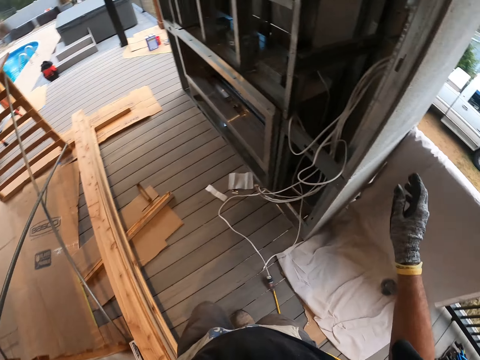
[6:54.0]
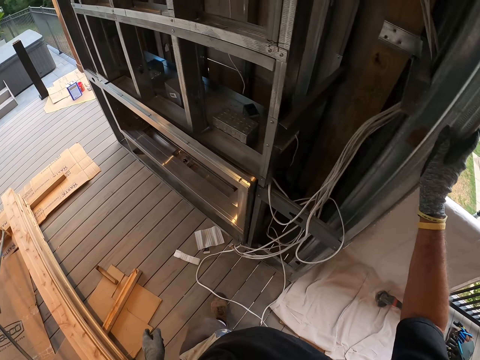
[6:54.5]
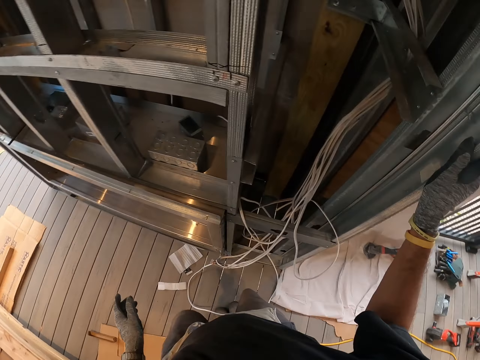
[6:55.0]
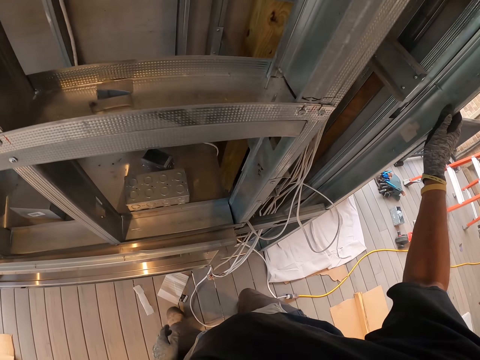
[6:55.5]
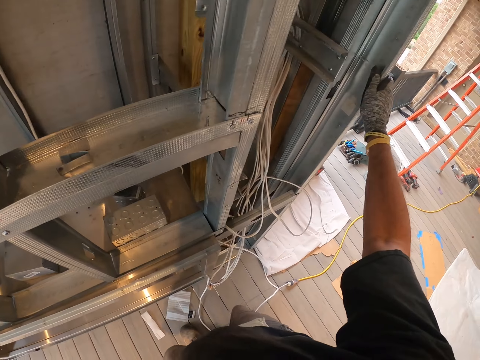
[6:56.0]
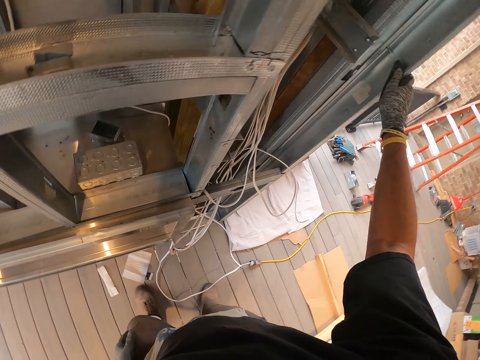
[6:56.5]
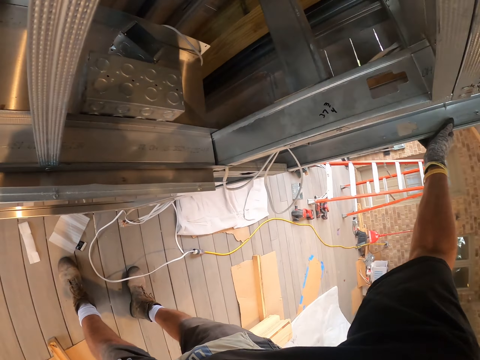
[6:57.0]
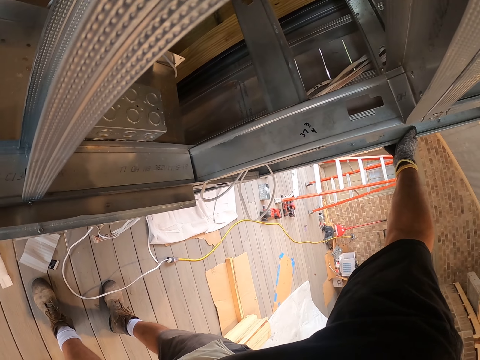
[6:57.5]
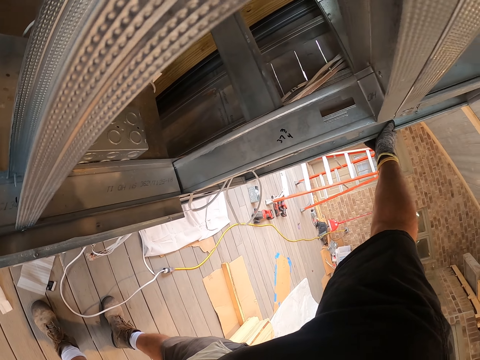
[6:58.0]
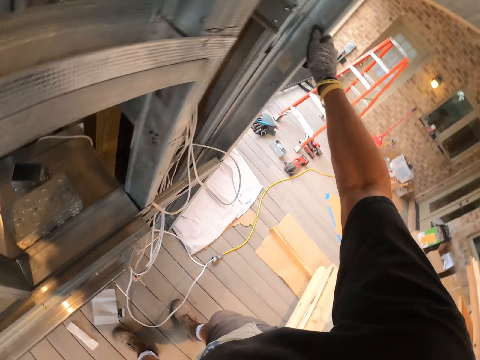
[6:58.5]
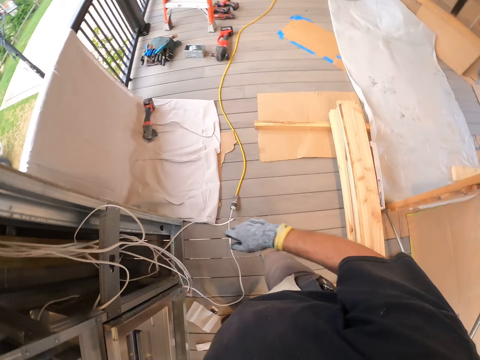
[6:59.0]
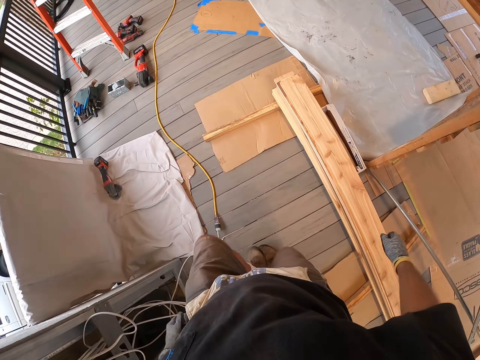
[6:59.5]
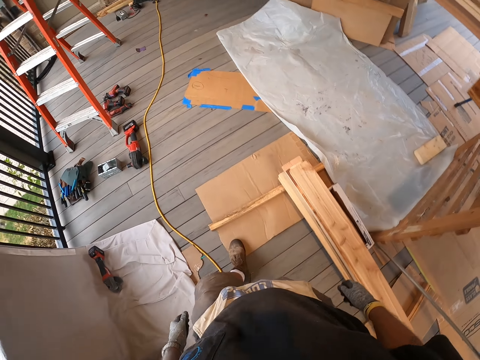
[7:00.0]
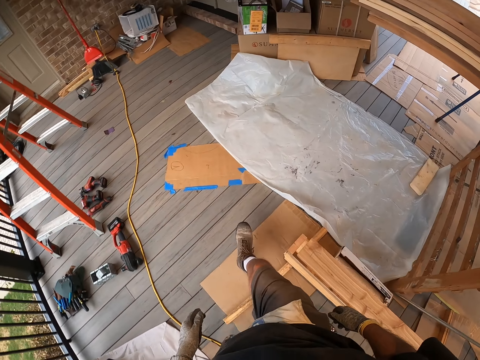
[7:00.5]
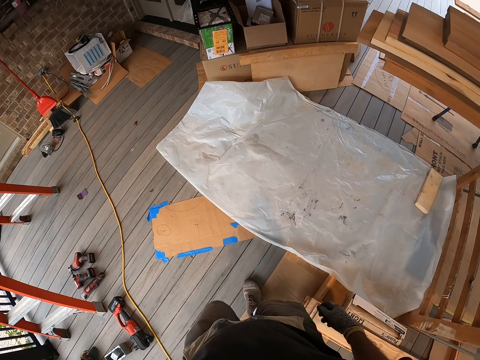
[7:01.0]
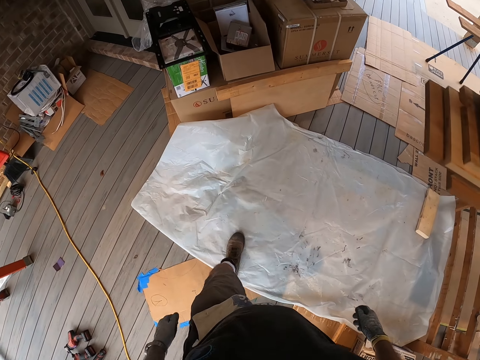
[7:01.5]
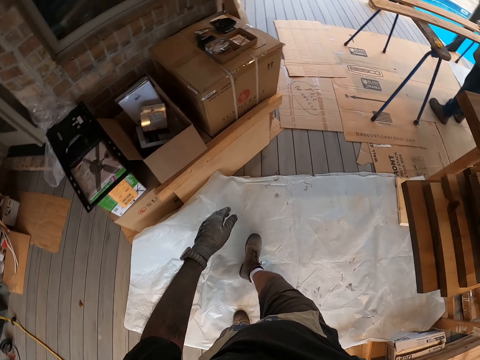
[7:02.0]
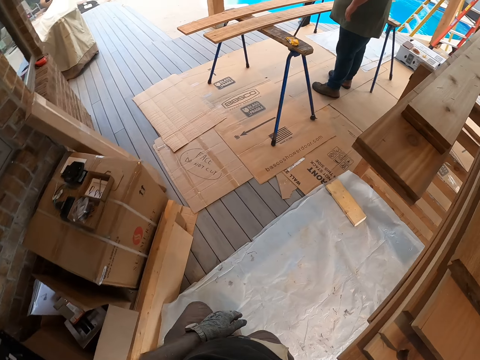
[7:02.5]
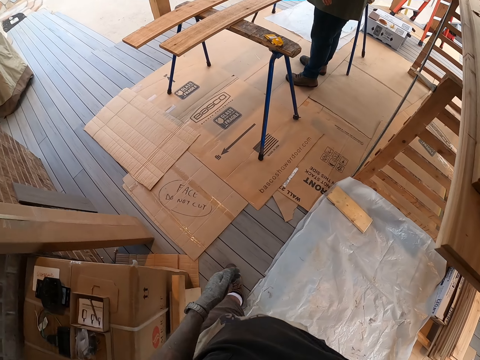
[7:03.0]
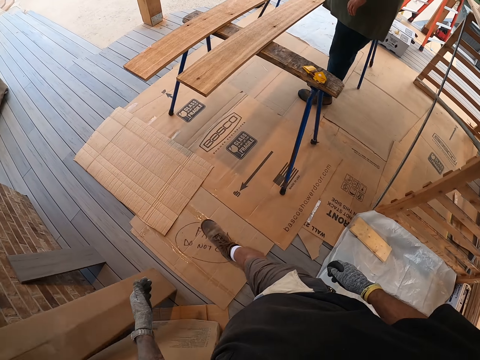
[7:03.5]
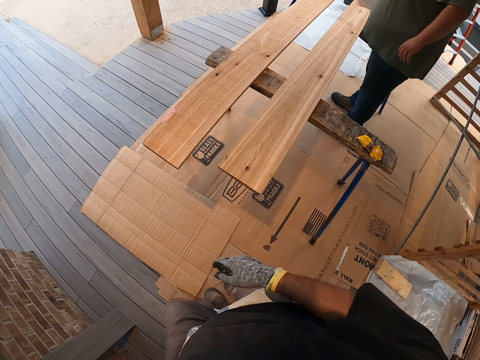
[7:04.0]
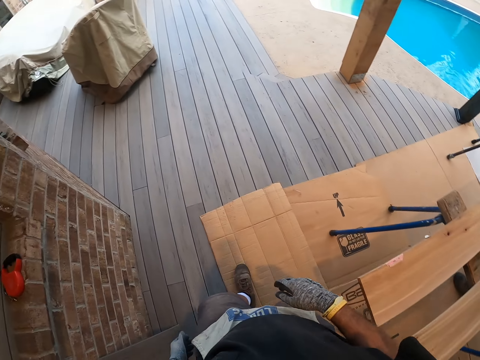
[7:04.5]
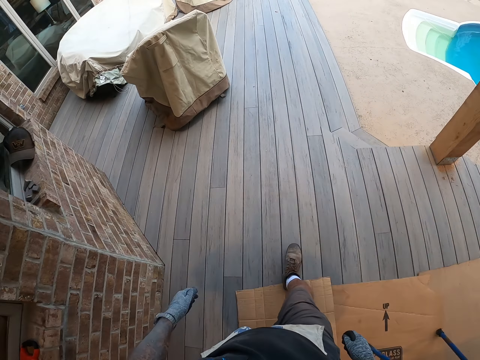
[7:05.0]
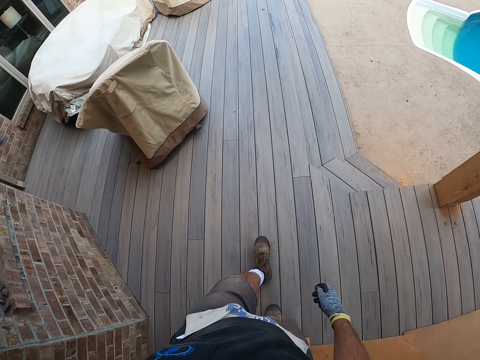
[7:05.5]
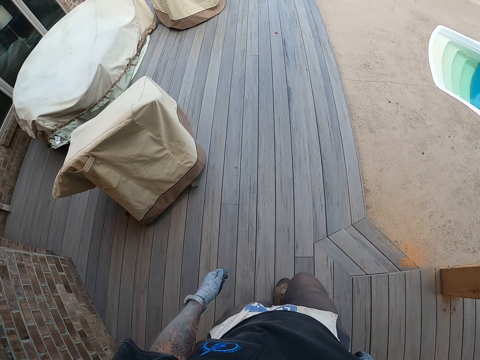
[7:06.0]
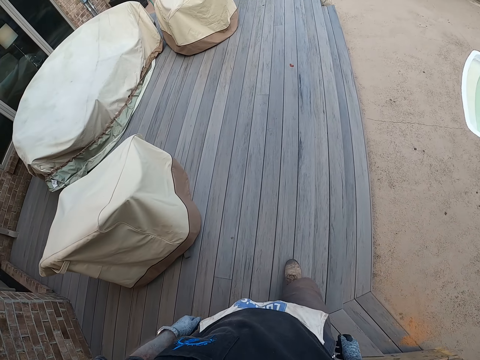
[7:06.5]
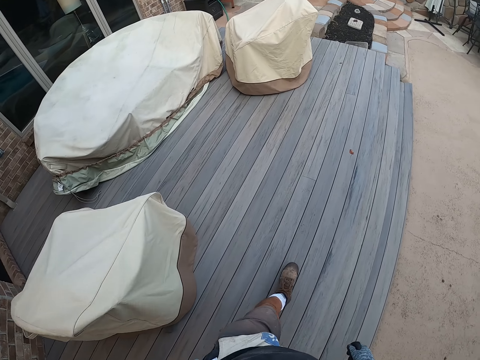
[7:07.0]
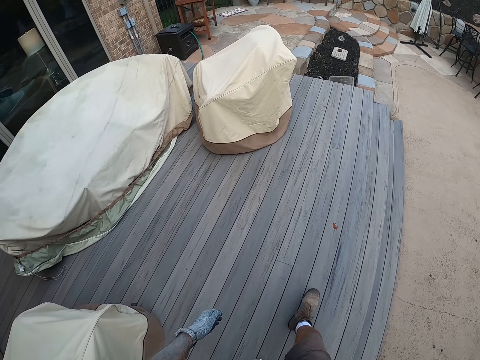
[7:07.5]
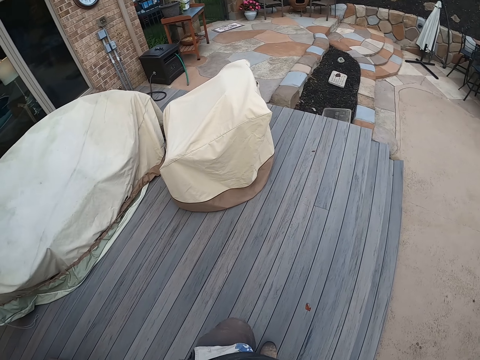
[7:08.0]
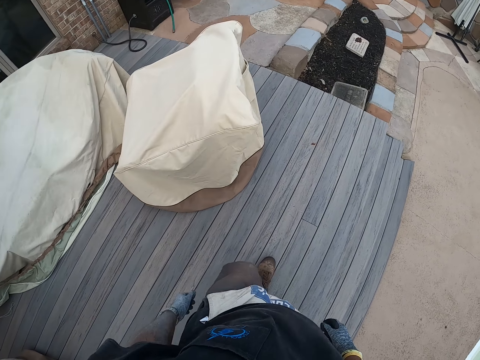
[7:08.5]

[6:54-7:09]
The camera wearer touches something. They hold the concrete block. They walk out of the site. They walk at the porch.

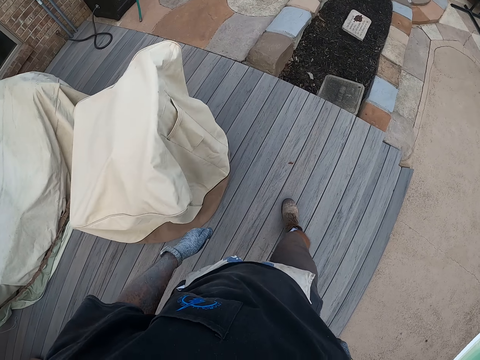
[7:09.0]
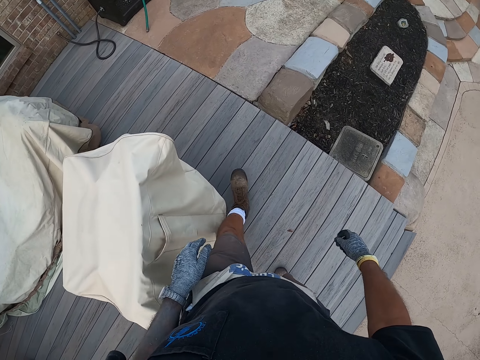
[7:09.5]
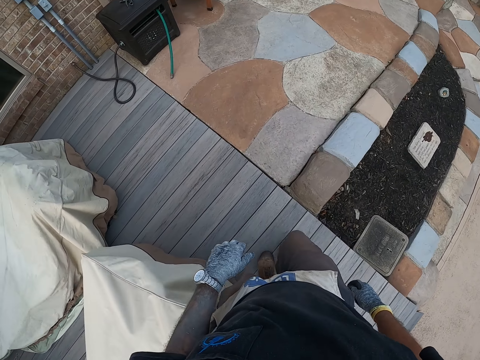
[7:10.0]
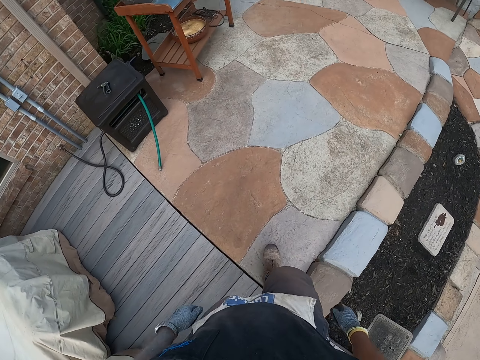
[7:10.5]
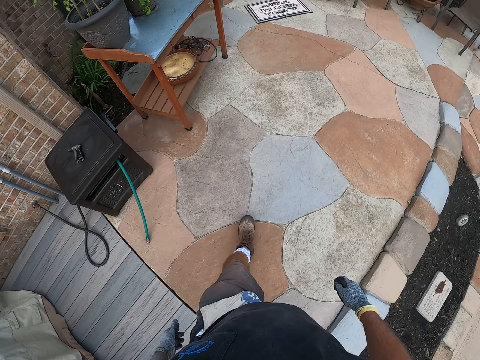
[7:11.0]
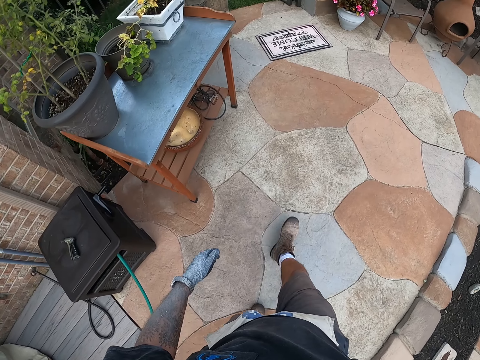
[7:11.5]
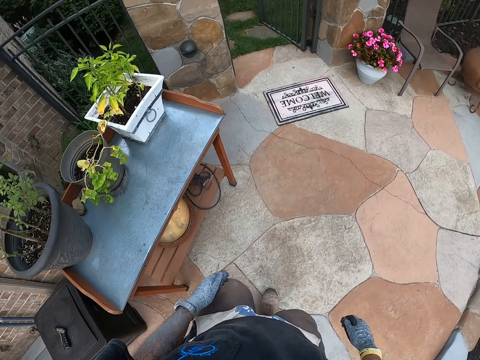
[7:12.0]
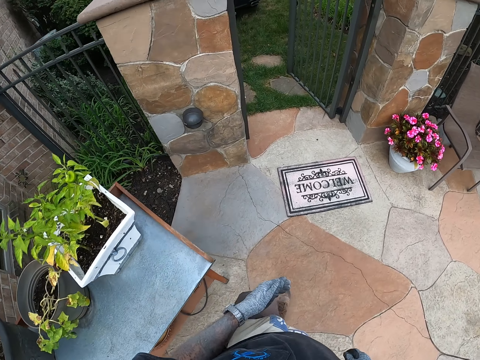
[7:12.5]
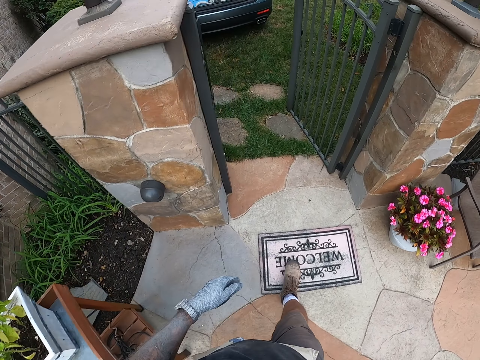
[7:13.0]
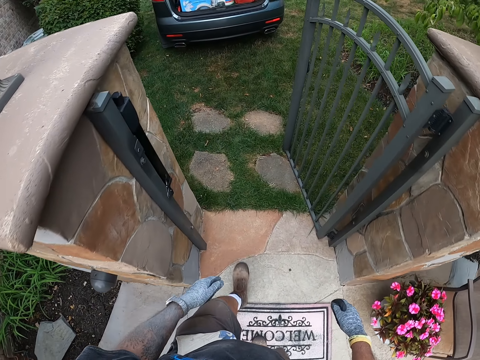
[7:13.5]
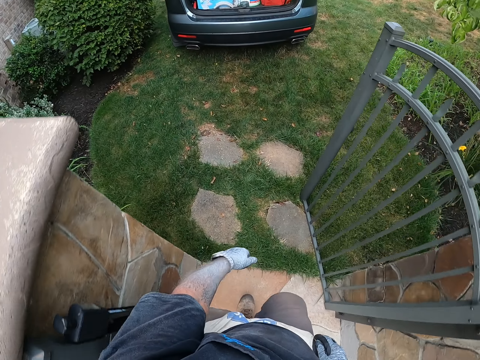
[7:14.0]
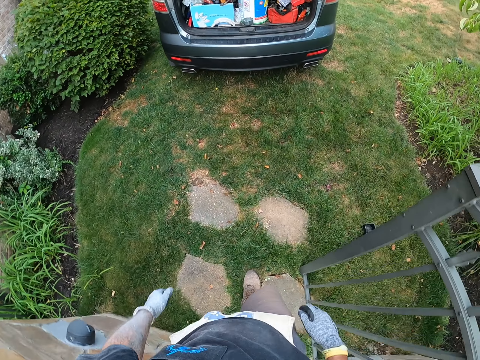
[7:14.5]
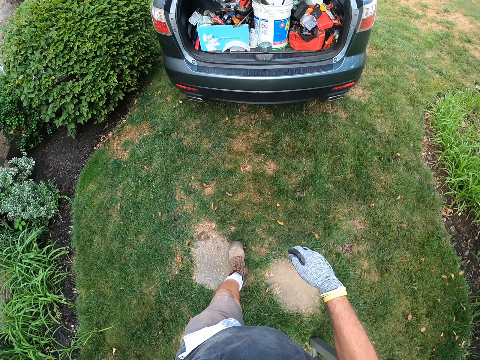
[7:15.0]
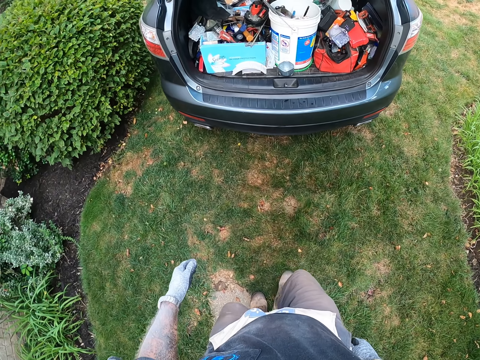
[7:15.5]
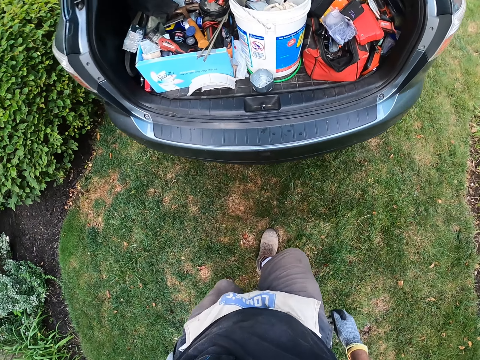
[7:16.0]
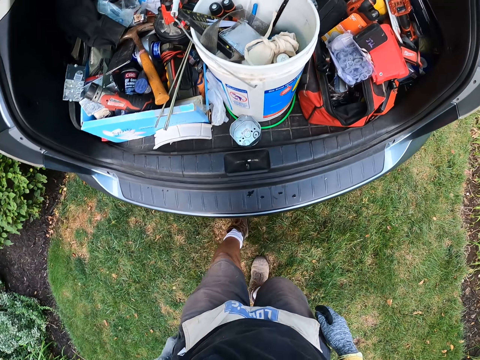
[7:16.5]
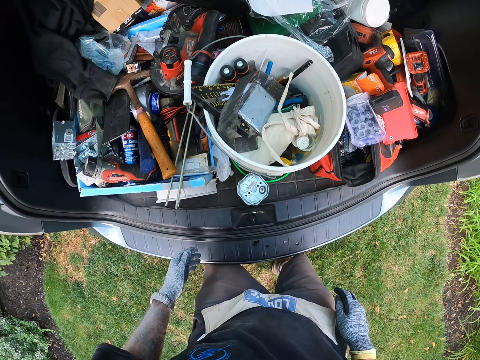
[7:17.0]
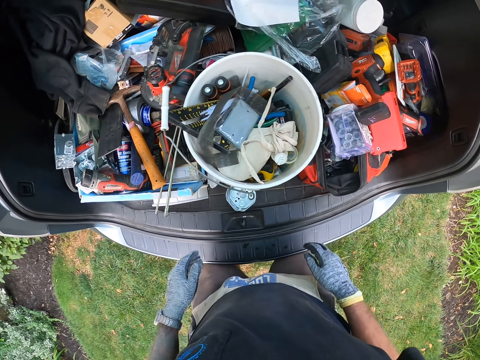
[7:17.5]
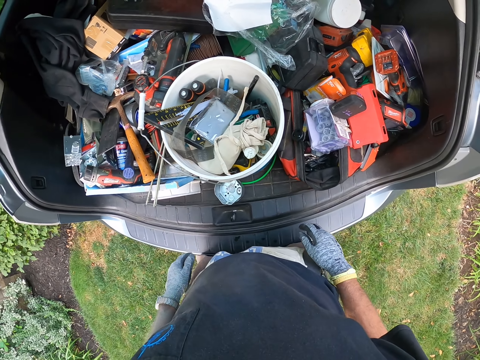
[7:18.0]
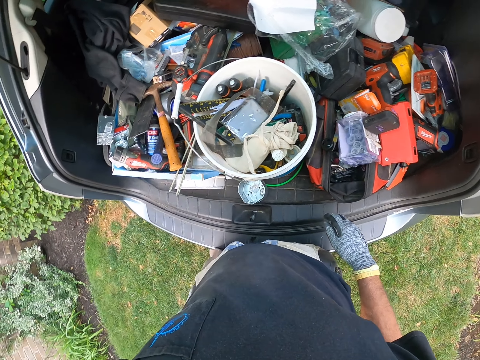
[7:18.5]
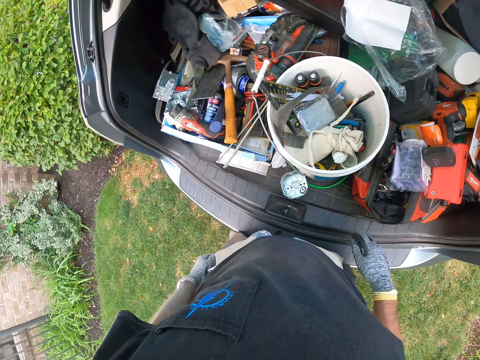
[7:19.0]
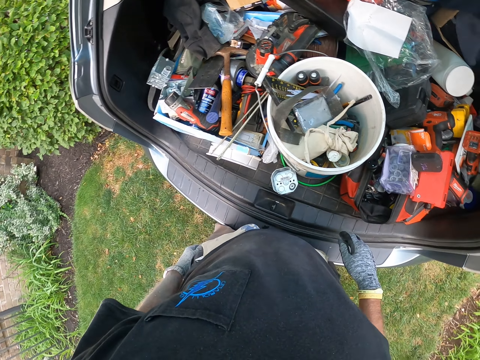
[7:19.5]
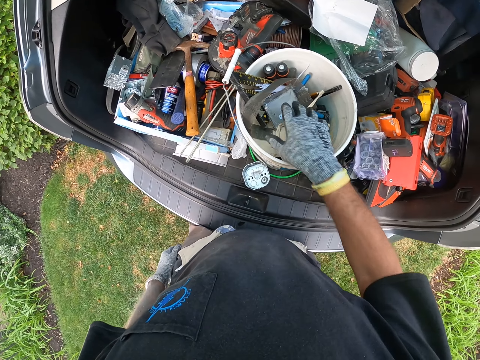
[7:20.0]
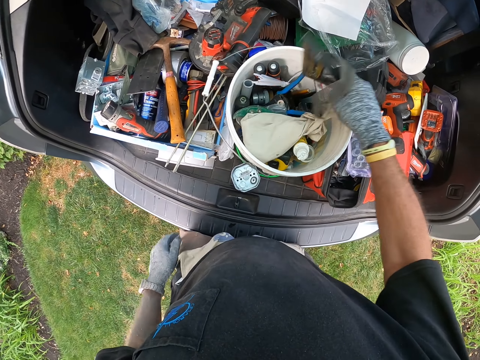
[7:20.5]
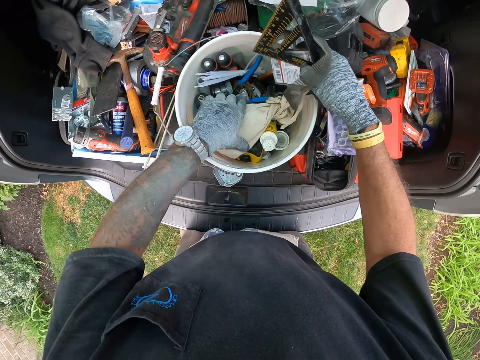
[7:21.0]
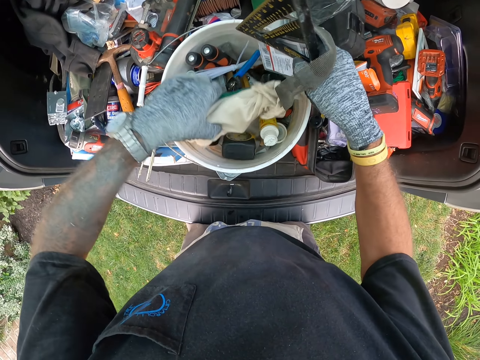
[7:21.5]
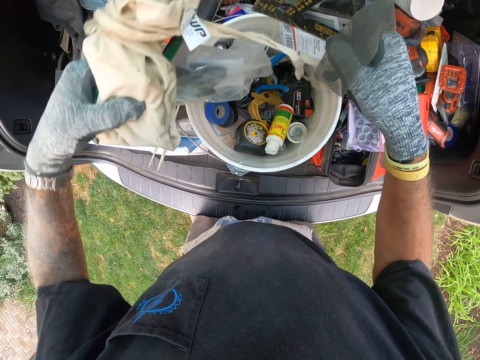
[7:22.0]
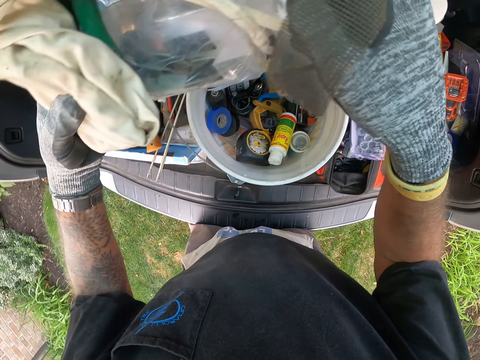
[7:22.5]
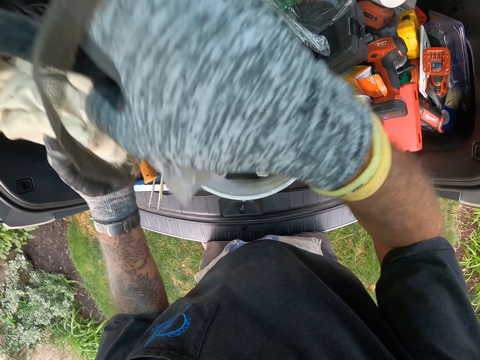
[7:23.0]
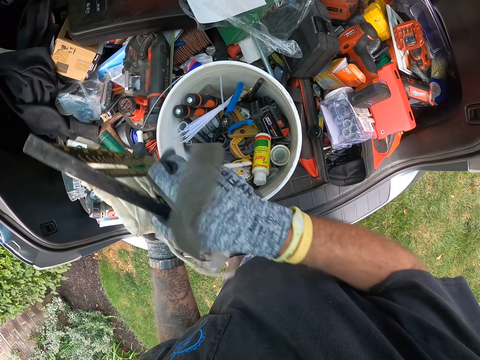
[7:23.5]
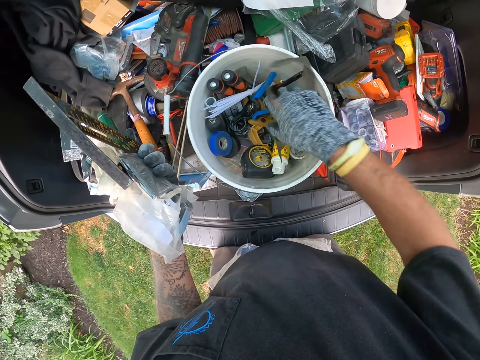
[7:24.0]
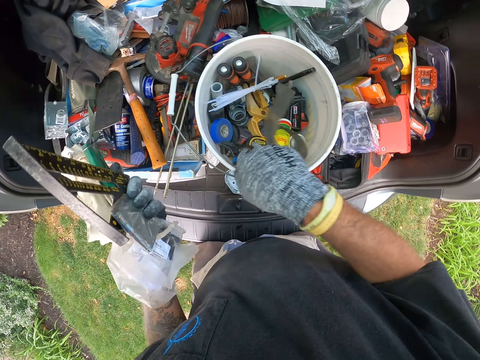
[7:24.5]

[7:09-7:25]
The camera wearer walks in the garage. They remove the tools from the pail. They grab the items from the bucket.
